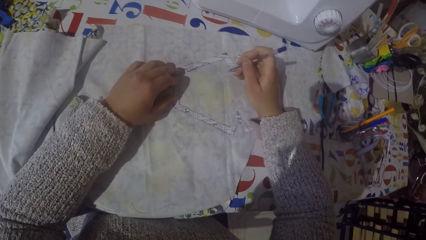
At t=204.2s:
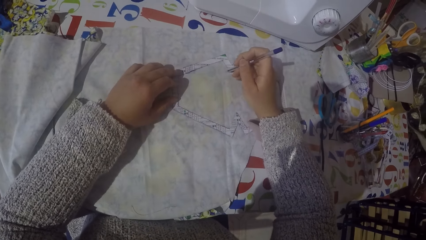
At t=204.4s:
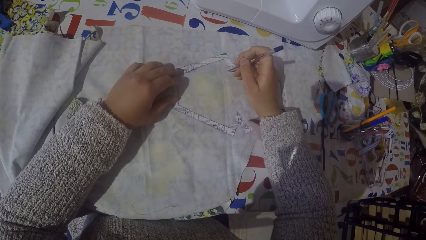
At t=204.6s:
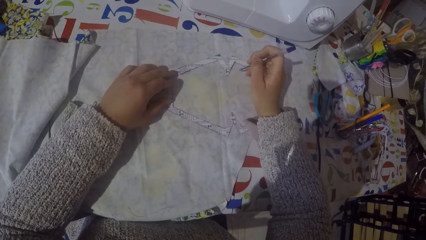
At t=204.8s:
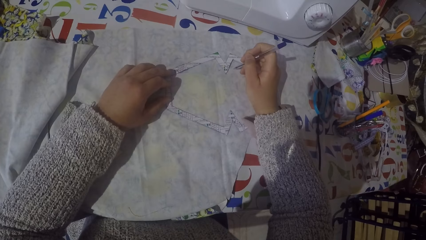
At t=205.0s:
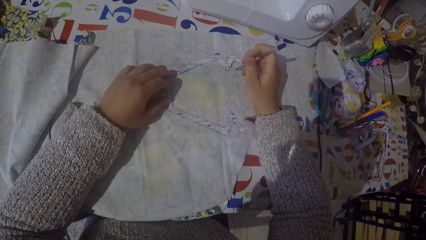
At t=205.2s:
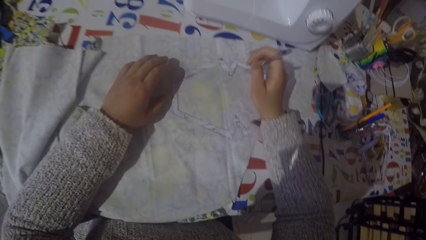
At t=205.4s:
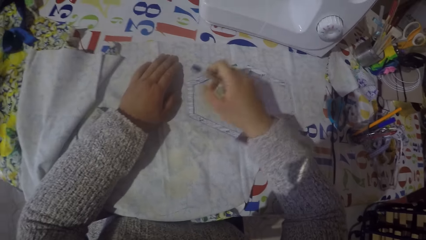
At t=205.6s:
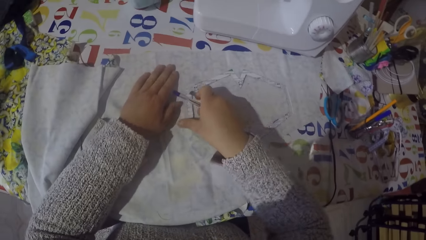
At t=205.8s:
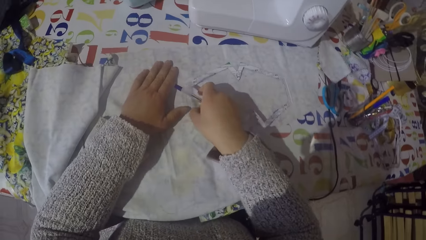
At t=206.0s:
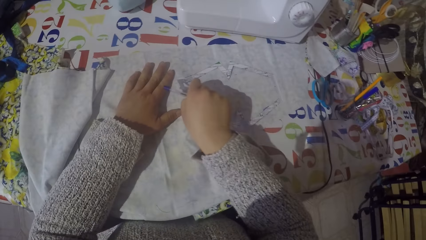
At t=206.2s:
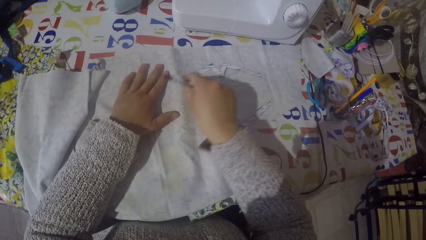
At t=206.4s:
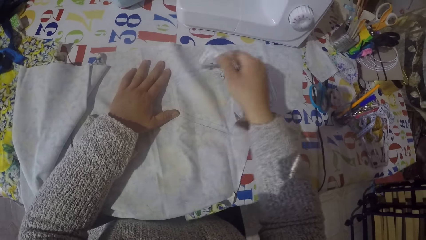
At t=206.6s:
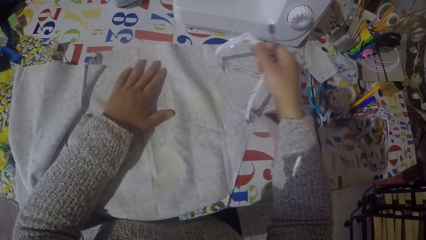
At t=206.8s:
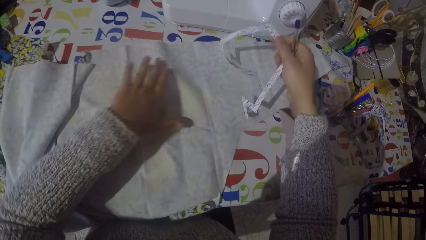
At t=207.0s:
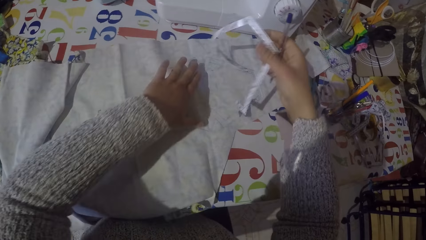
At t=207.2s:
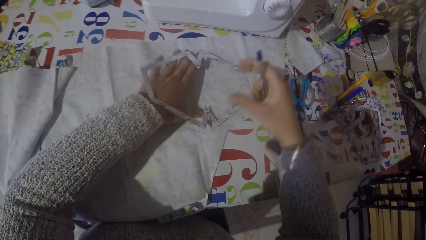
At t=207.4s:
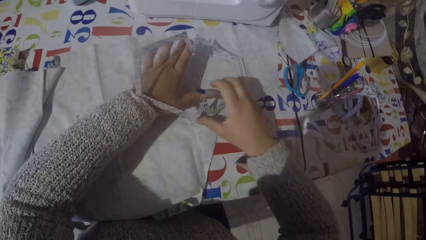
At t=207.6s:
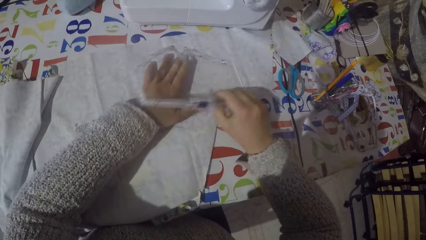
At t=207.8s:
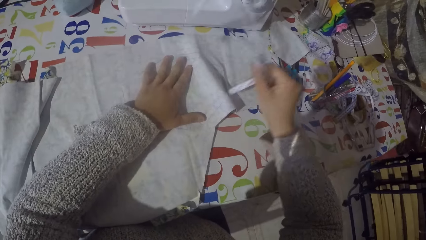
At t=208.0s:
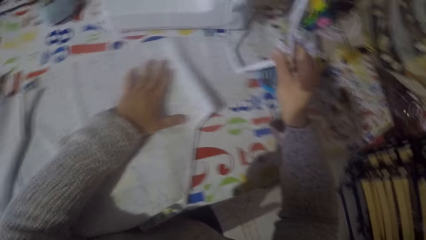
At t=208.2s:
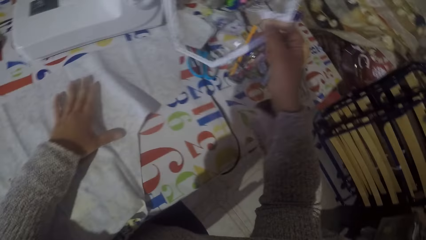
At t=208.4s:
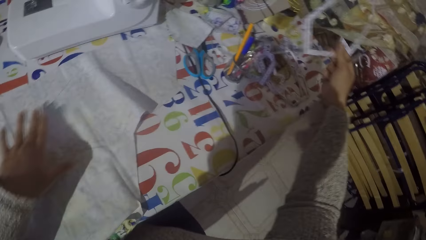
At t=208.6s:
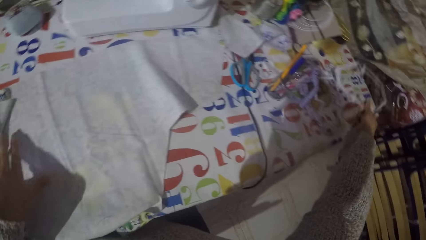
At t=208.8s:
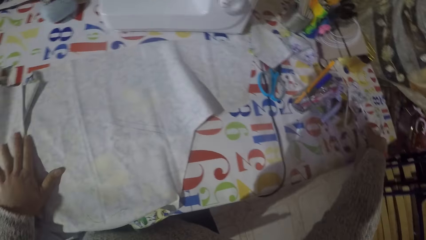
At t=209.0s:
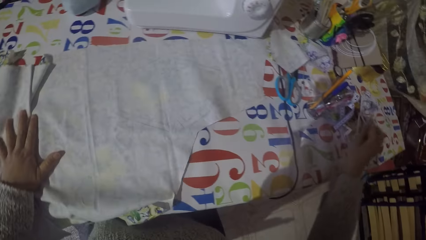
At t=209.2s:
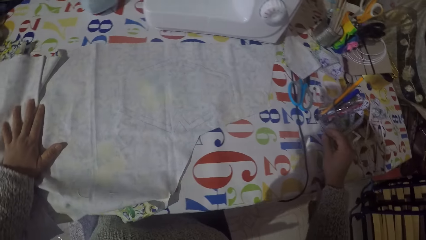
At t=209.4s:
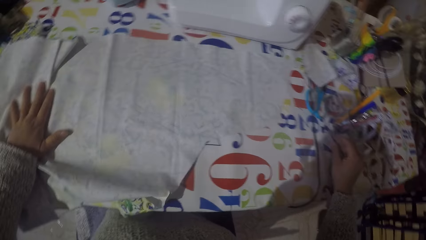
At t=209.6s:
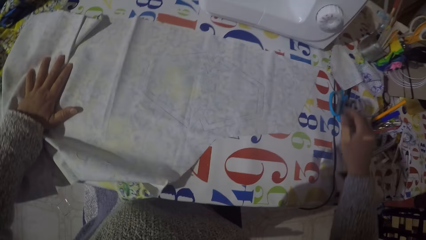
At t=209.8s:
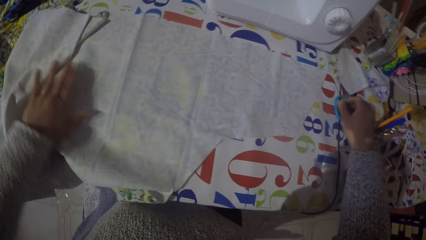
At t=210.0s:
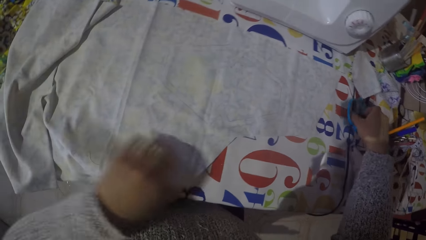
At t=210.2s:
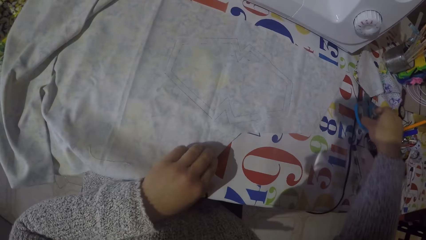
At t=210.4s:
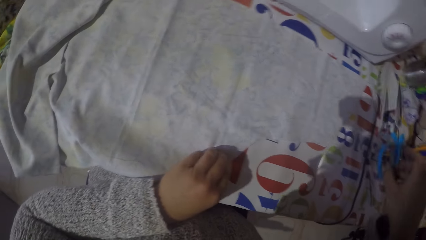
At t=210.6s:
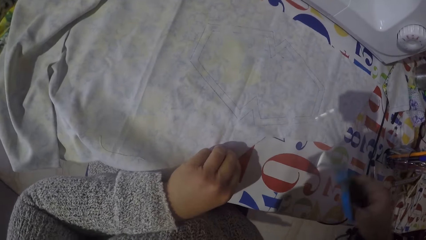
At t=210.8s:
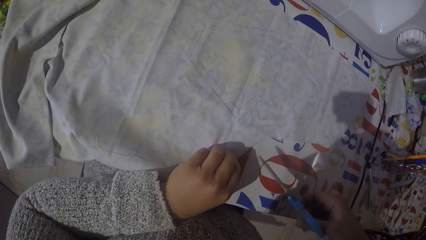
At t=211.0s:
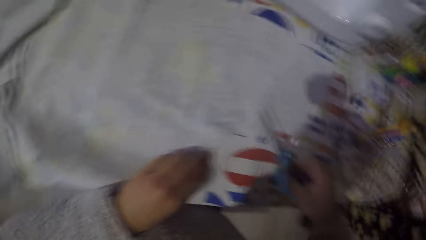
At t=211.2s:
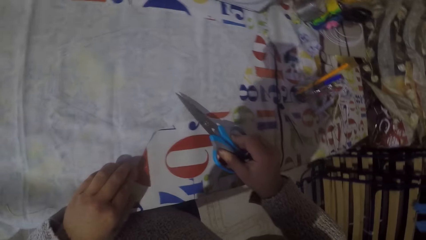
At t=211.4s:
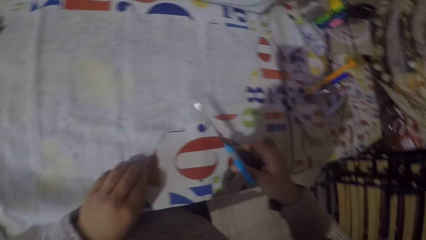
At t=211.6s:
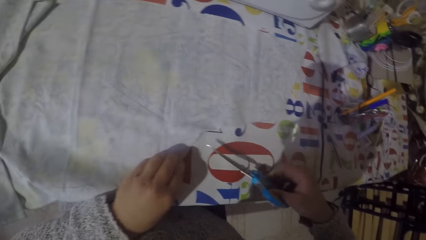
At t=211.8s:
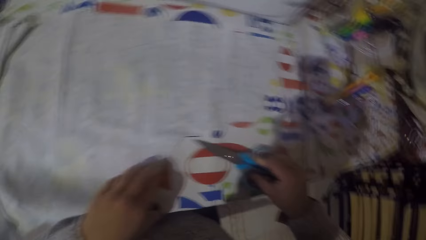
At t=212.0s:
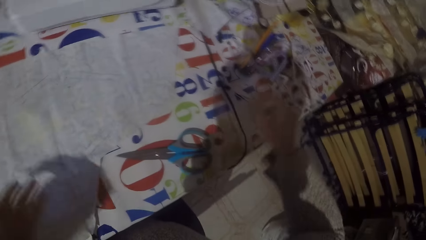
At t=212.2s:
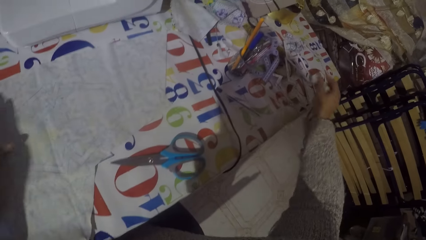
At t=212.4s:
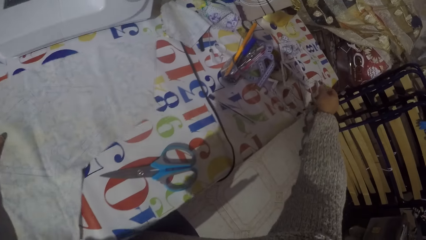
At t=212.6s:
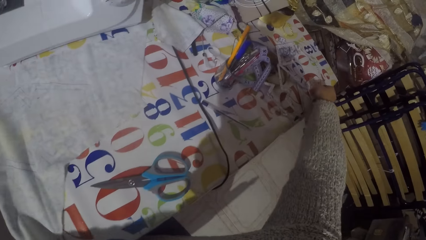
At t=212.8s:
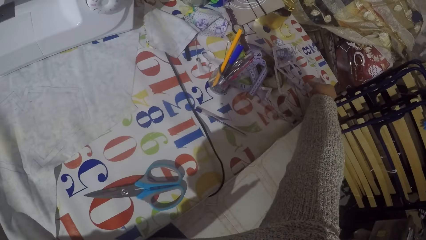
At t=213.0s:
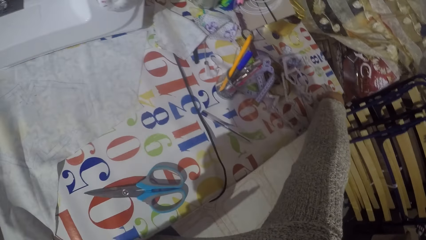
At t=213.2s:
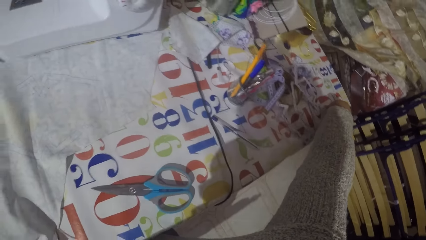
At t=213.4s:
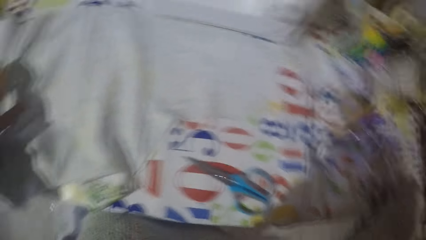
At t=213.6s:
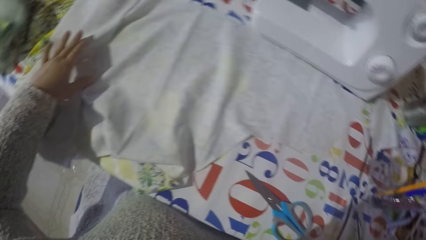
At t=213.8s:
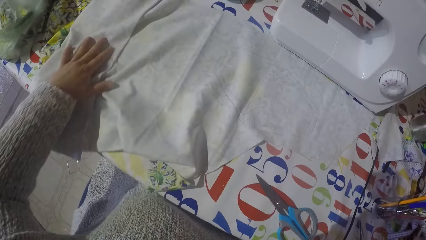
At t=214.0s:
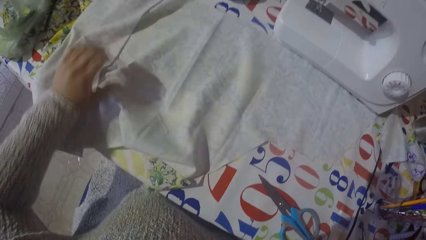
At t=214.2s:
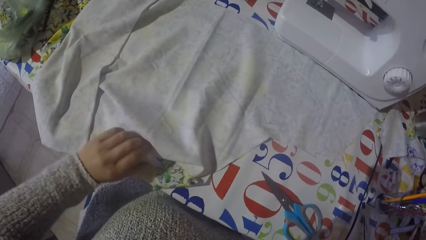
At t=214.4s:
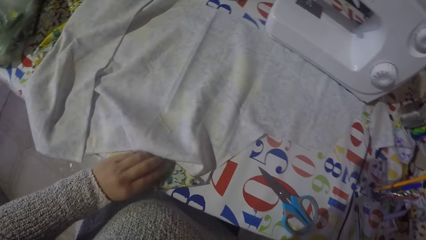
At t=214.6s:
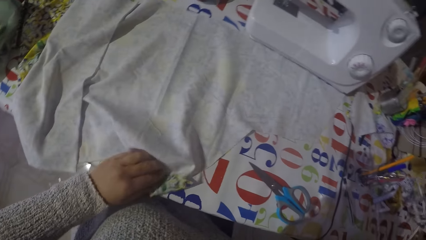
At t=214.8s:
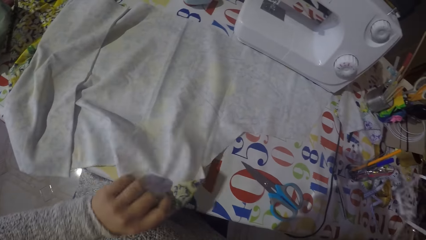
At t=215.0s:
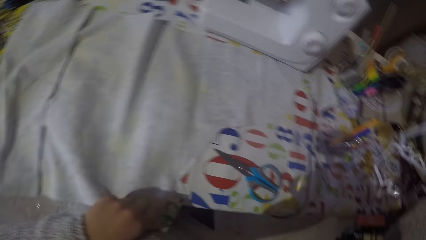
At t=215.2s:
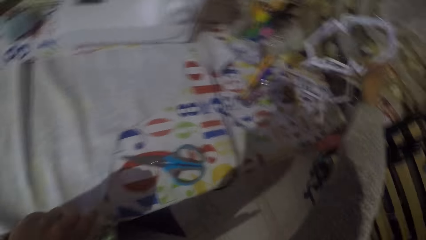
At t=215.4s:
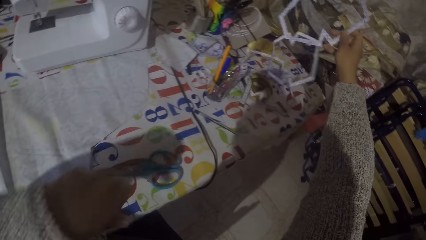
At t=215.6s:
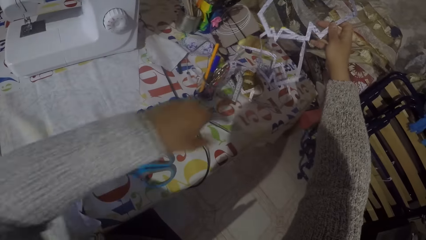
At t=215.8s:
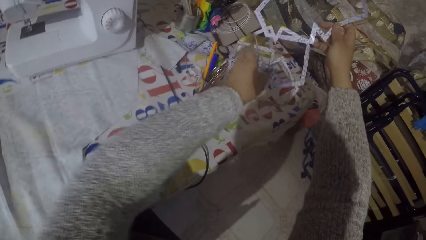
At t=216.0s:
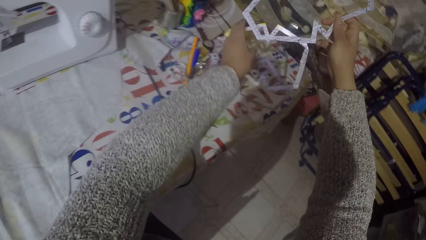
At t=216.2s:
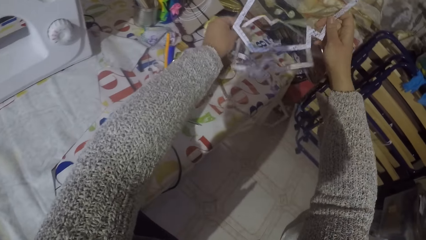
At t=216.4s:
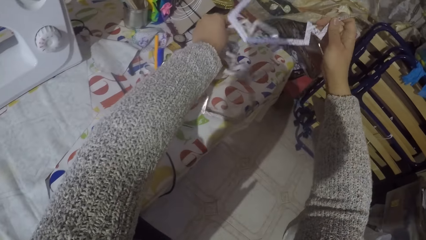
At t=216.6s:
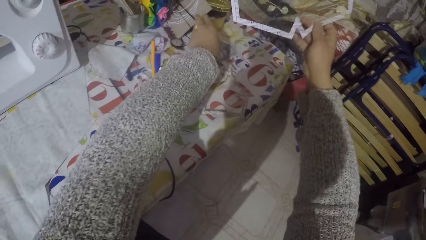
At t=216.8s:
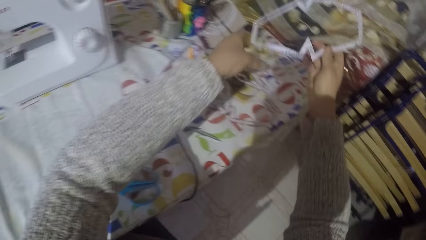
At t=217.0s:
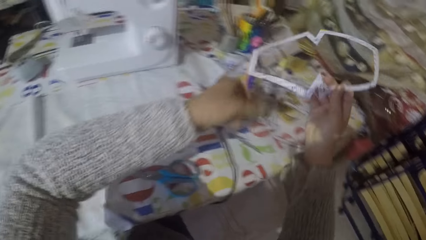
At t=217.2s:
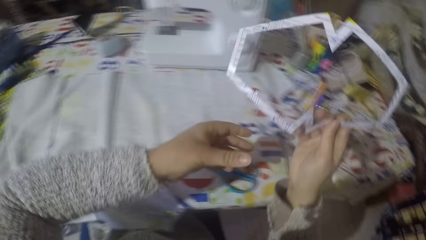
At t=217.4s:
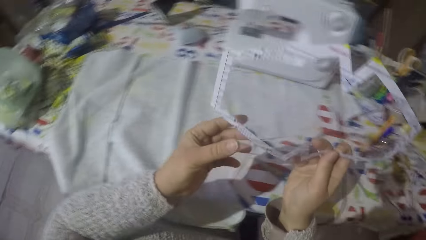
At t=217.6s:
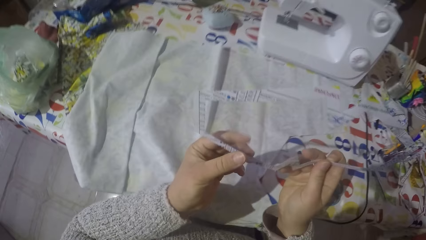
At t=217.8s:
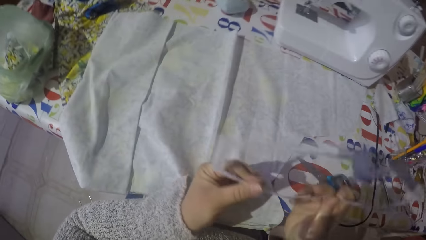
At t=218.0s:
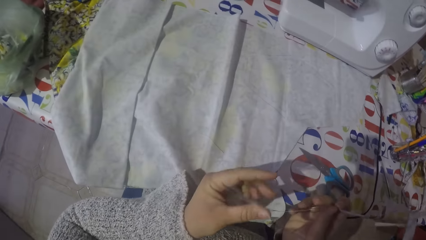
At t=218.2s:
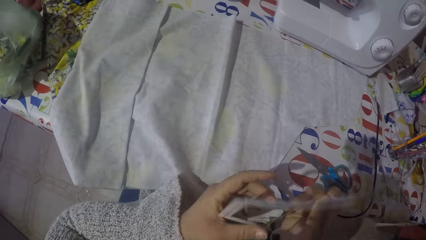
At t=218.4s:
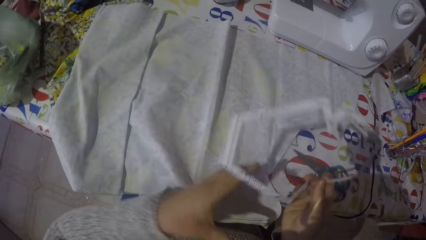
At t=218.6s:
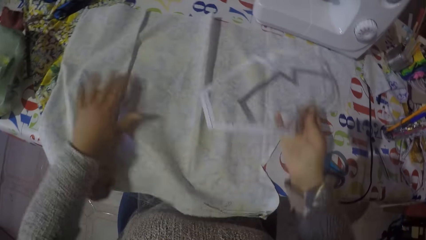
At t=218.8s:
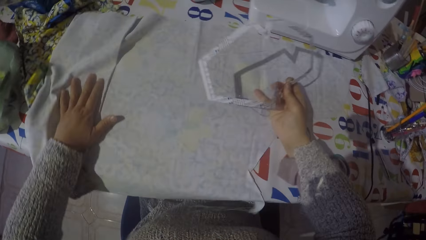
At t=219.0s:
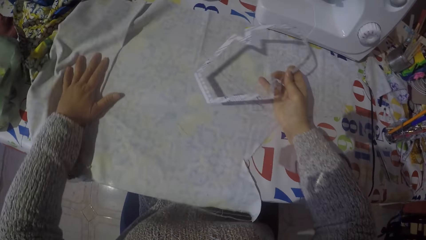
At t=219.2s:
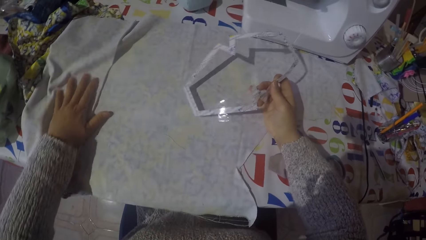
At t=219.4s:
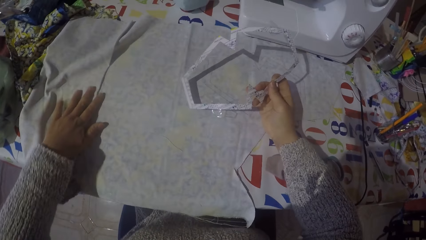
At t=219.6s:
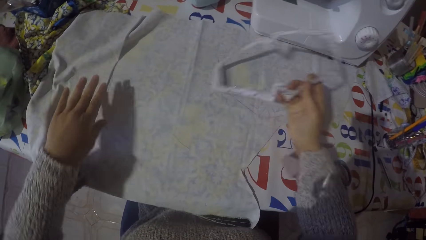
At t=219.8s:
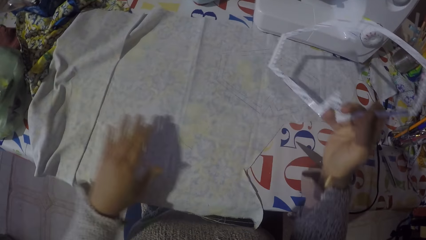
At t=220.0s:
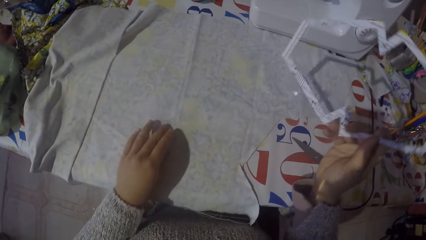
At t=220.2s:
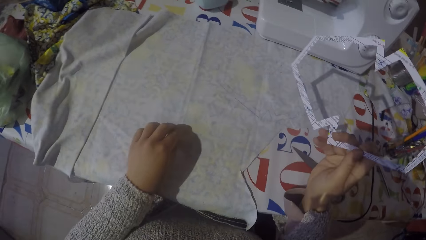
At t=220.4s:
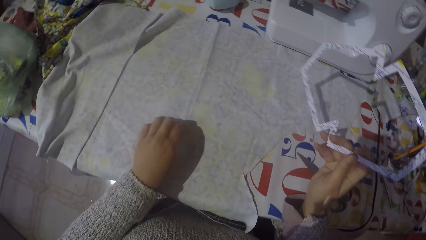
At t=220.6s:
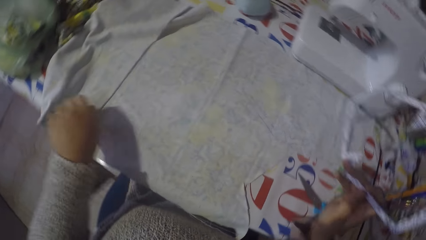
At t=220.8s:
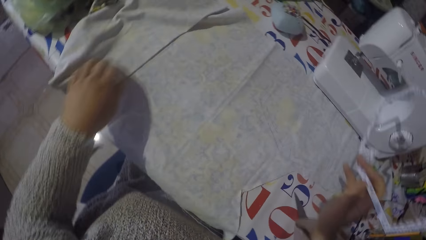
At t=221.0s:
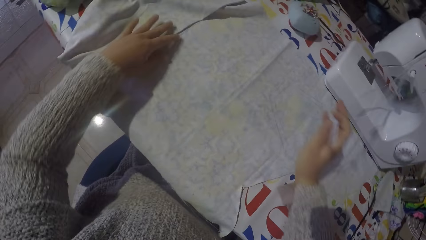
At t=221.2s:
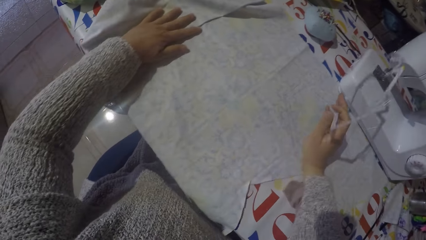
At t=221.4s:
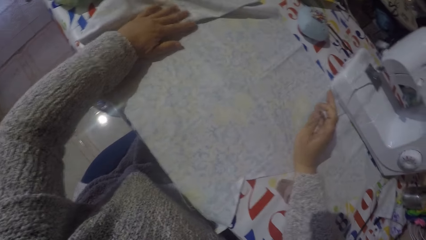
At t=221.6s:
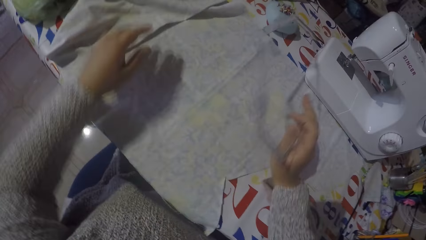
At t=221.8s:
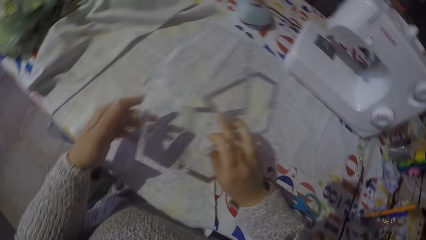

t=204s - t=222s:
The camera wearer draws on the material. They pick up the paper mold from the piece of cloth. They put the paper mold on the table. They rest a hand on the table. They move the piece of cloth on the table. They pick up a scissors from the table. They put the scissors on the table. They pick up the paper mold from the table. They straighten the material. They move the piece of cloth on the table. They pick up something. They put the paper mold on the table. They hold the paper mold with both hands. They move the piece of cloth on the table. They put something on the material. They move a hand.
